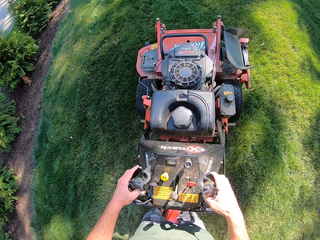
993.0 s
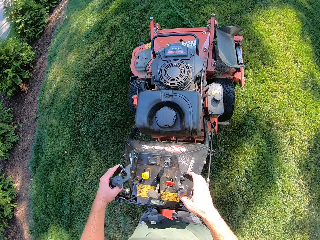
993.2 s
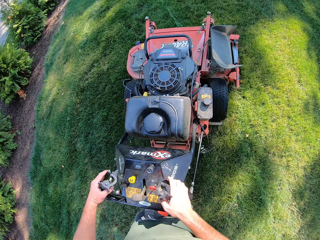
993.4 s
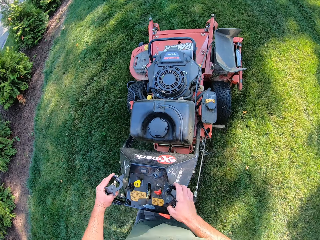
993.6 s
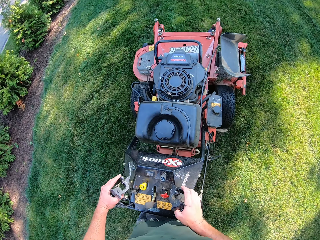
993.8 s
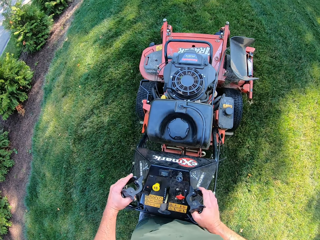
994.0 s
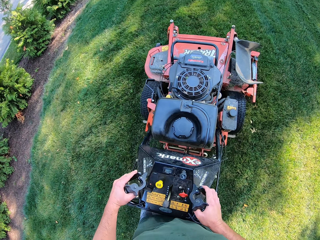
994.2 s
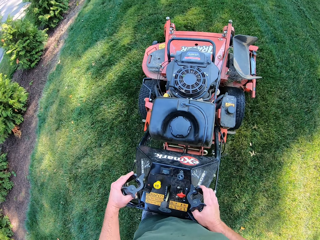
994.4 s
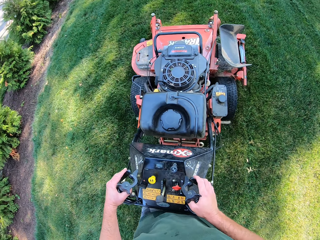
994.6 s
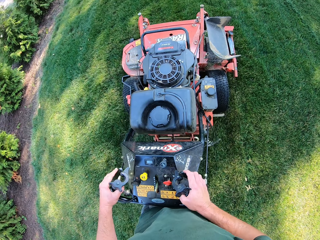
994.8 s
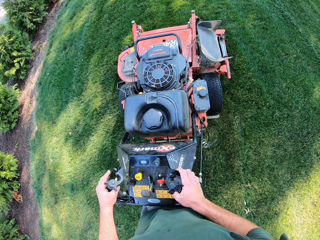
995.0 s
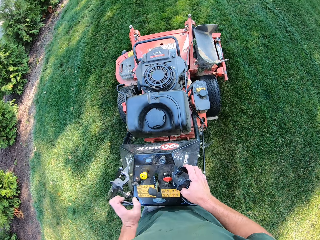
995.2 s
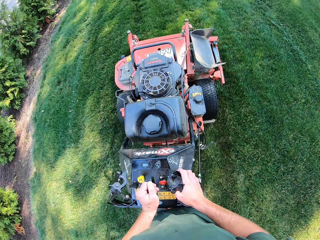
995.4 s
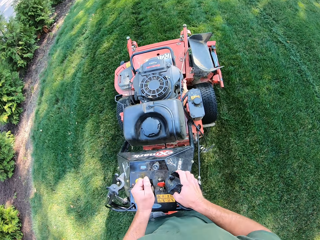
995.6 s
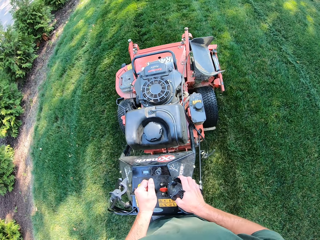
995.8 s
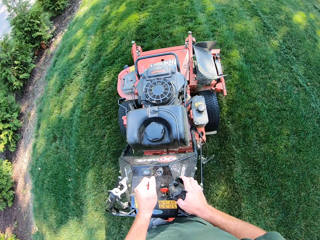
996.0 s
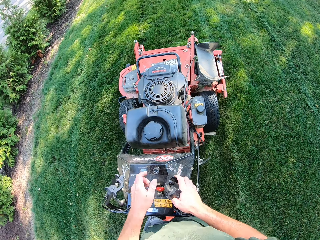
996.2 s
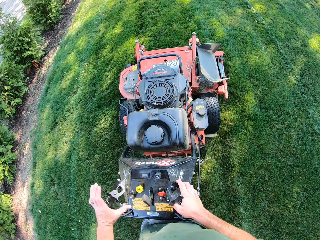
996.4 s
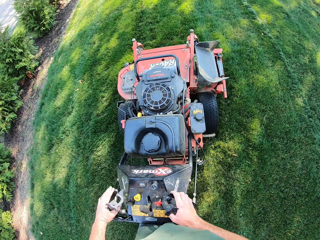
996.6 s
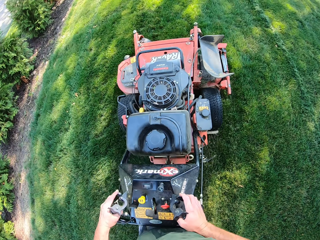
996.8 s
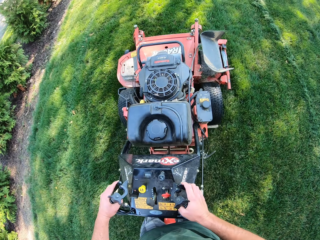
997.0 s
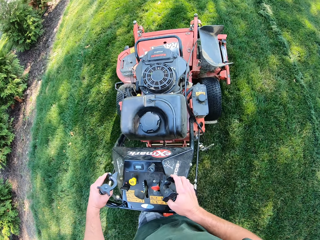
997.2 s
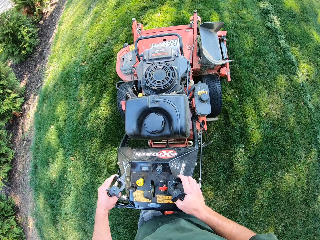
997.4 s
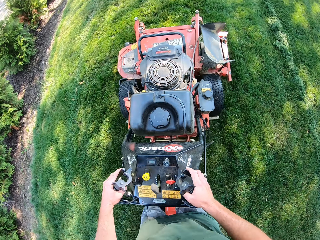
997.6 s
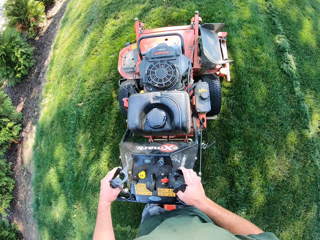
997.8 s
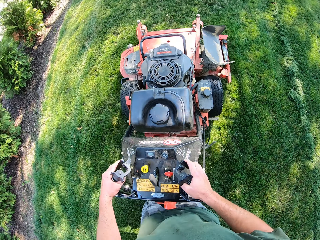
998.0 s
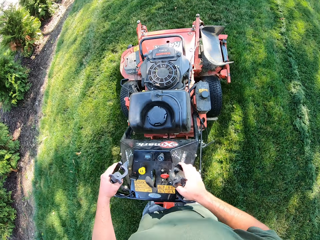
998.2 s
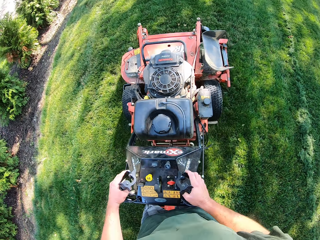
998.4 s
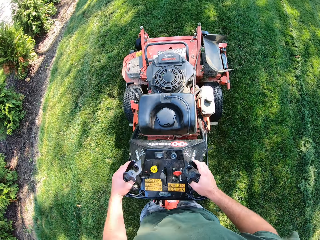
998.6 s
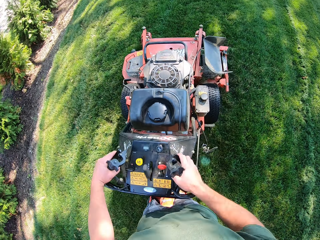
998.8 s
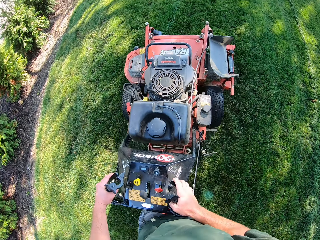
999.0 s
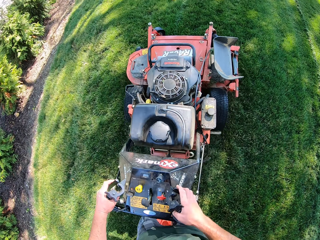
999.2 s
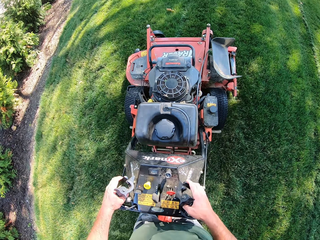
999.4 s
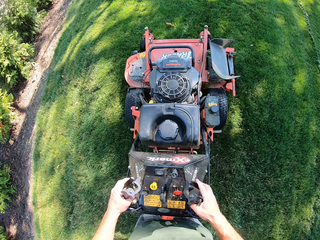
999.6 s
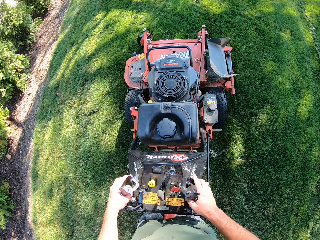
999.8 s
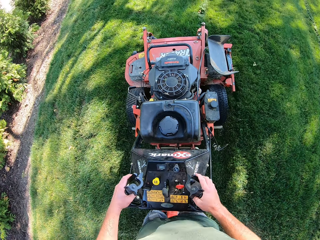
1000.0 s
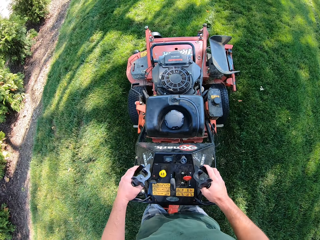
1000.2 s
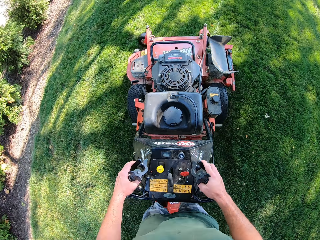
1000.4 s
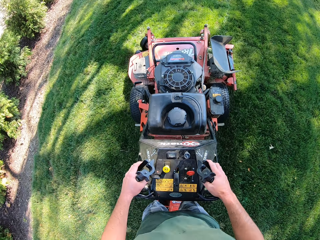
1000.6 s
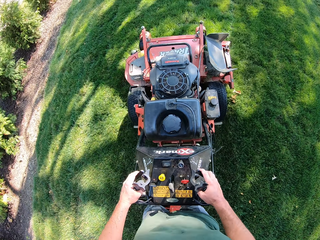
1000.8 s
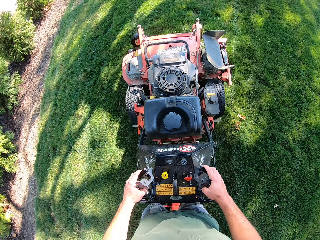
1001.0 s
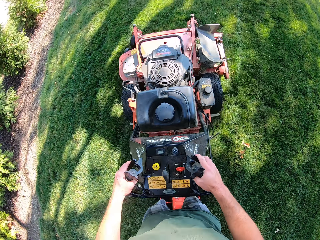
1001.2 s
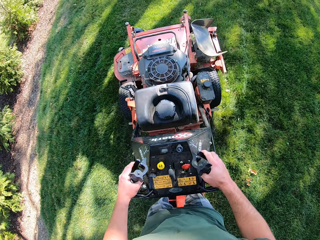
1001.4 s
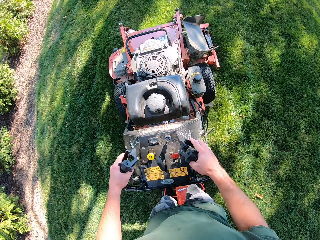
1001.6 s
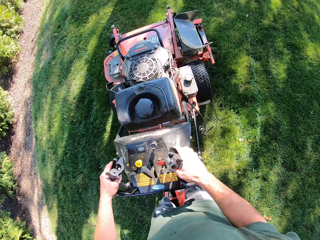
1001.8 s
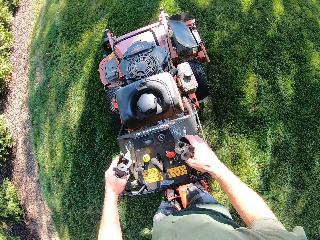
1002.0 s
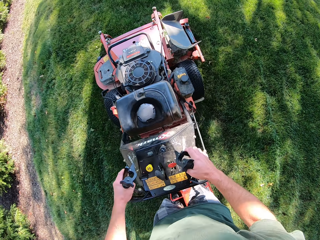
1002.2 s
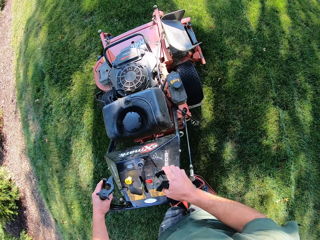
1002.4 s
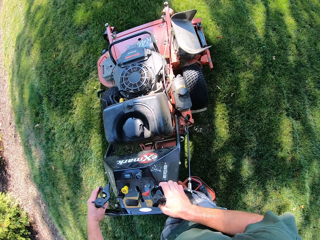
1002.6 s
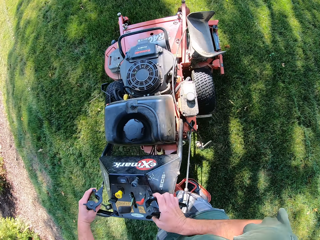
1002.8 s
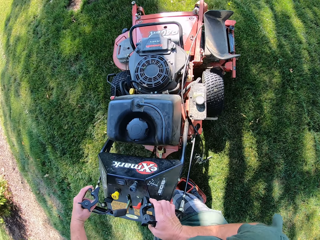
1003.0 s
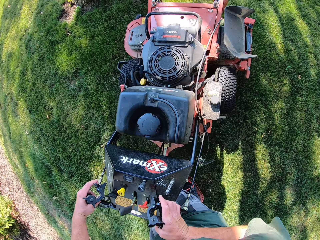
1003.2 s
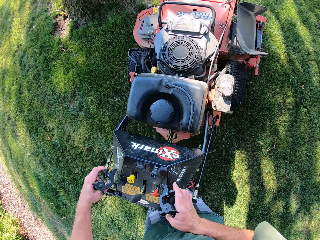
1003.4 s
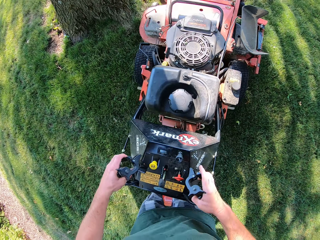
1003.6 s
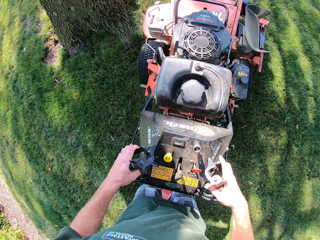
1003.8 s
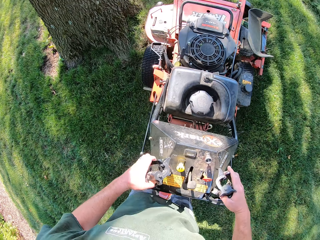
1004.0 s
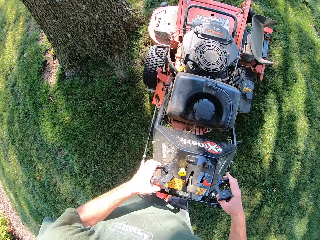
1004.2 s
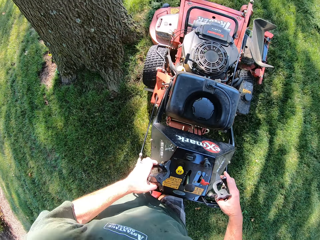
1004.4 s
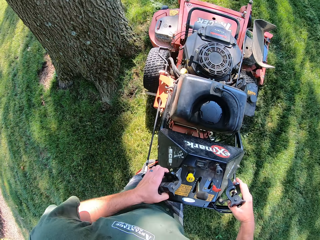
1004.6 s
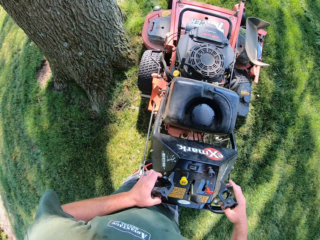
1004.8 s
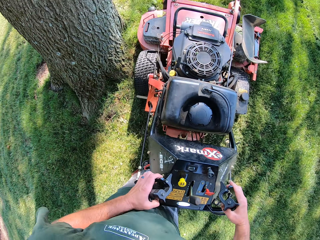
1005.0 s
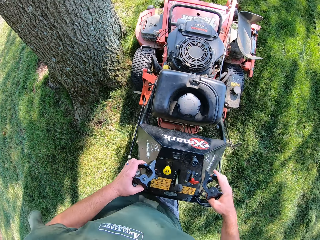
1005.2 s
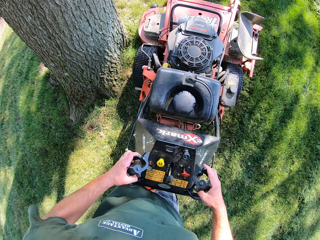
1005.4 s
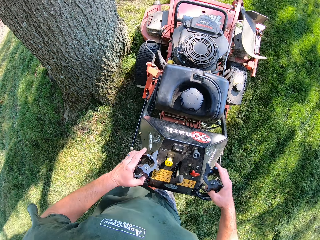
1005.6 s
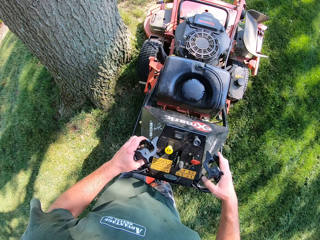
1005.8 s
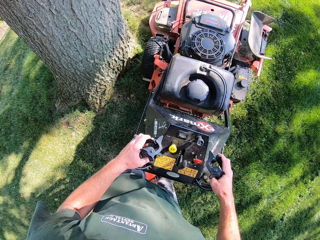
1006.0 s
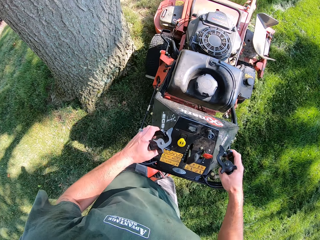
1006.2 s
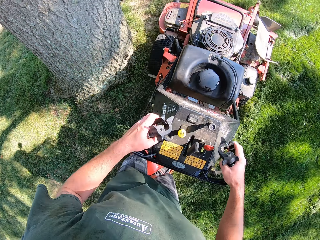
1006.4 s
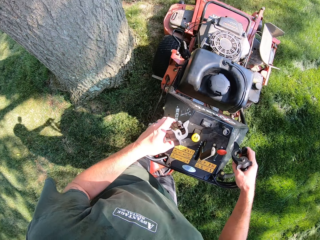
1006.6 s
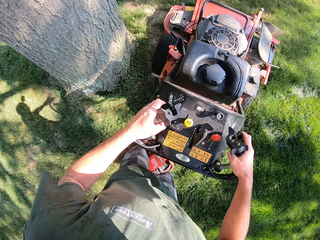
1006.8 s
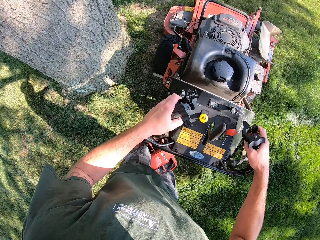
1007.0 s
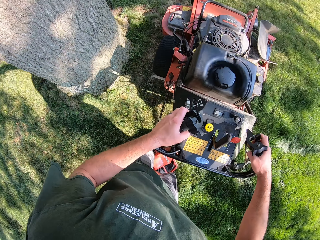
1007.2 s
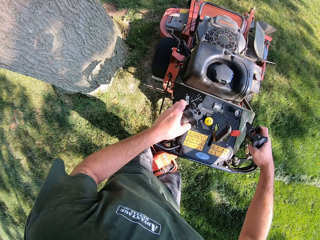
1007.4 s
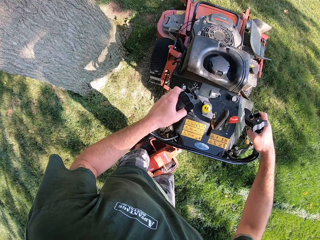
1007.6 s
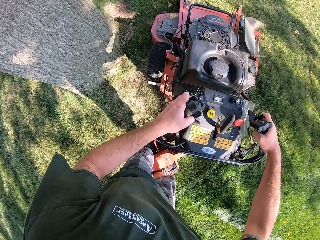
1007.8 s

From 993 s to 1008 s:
The camera wearer cuts the grasses with the ride-on lawn mower on the ground. He drives the lawn mower on the lawn. He pushes the gear of the lawn mower with his left hand. He cuts the grasses with the ride-on lawn mower on the ground. He grabs the steering handle of the lawn mower with his left hand. He turns the lawn mower to the right on the lawn. He drives the lawn mower round a tree in the lawn.

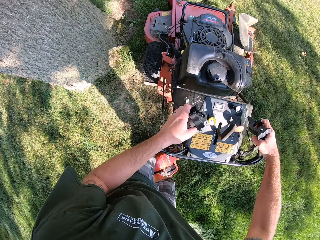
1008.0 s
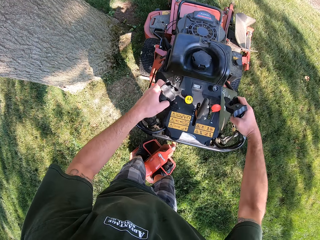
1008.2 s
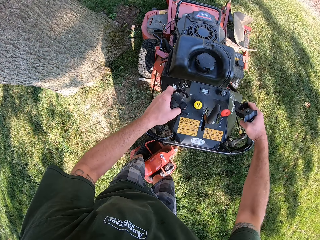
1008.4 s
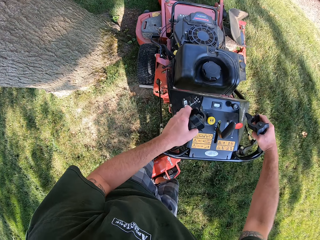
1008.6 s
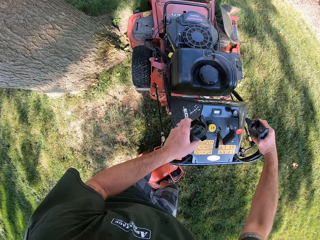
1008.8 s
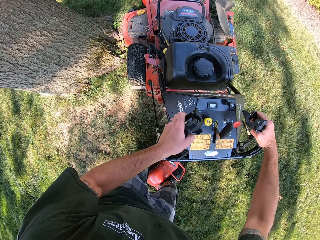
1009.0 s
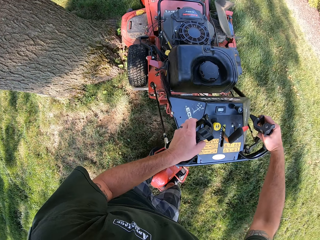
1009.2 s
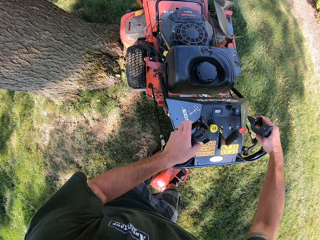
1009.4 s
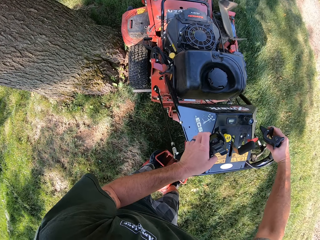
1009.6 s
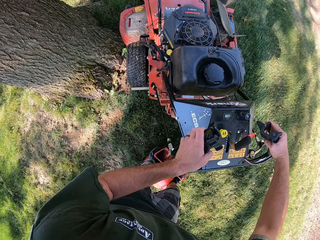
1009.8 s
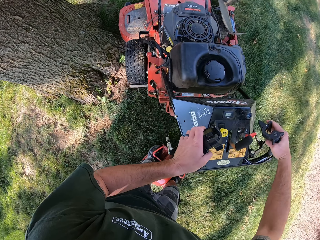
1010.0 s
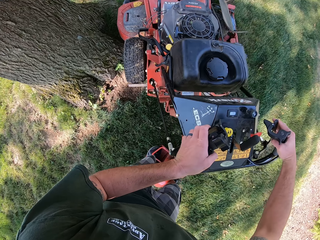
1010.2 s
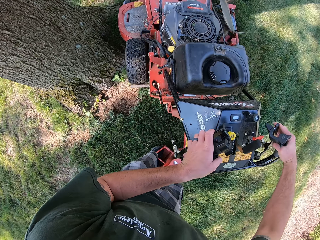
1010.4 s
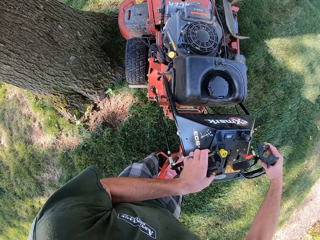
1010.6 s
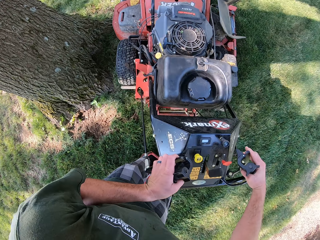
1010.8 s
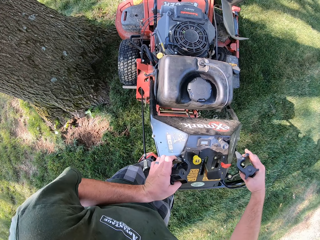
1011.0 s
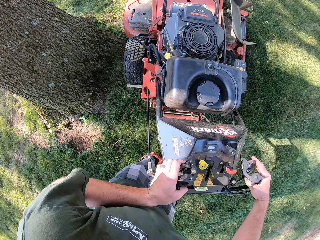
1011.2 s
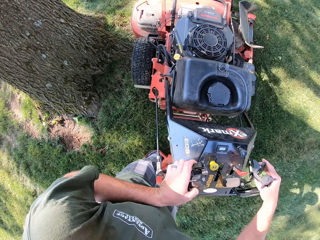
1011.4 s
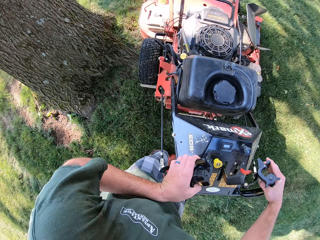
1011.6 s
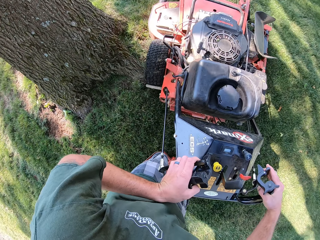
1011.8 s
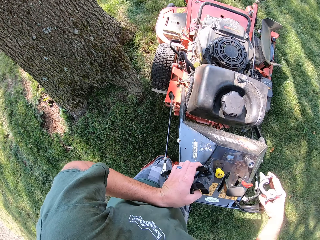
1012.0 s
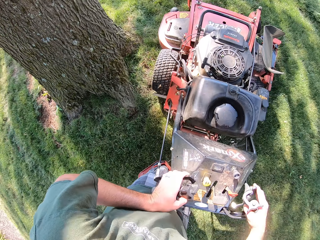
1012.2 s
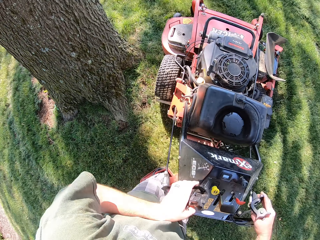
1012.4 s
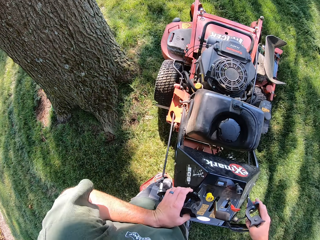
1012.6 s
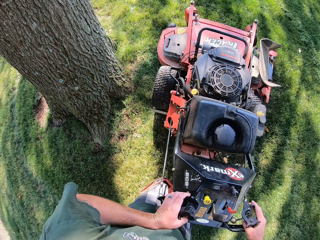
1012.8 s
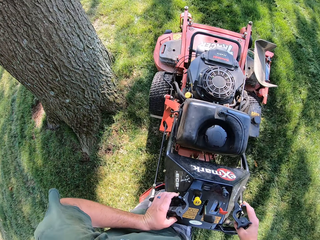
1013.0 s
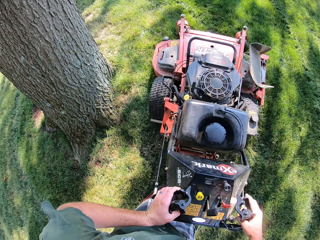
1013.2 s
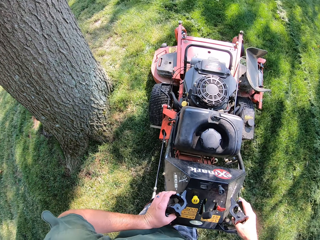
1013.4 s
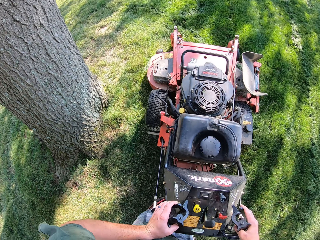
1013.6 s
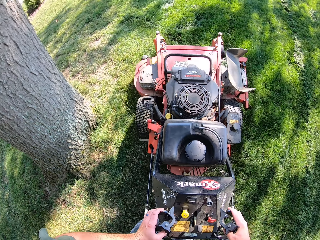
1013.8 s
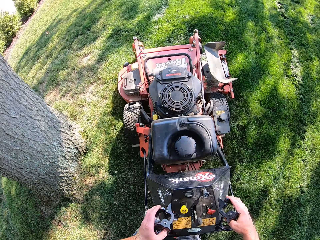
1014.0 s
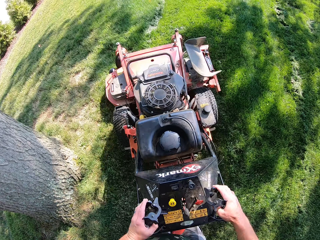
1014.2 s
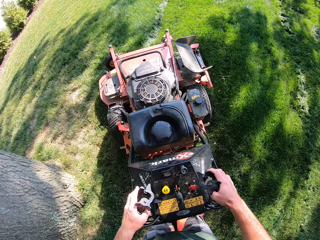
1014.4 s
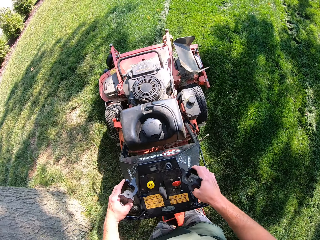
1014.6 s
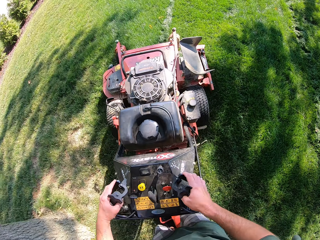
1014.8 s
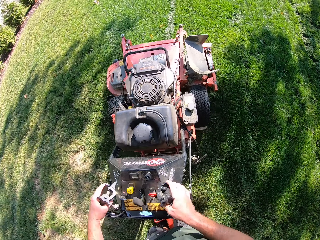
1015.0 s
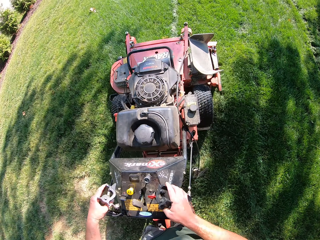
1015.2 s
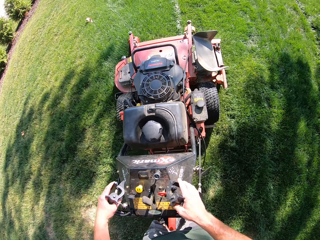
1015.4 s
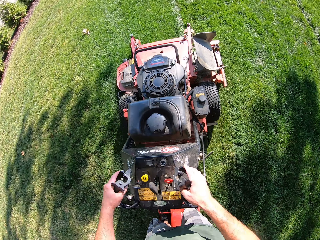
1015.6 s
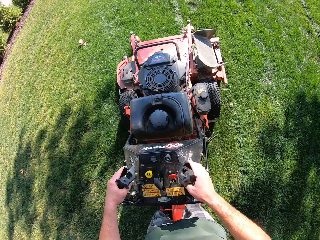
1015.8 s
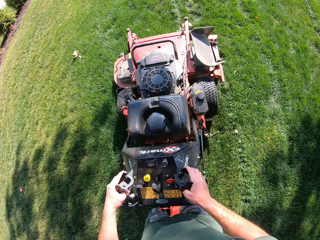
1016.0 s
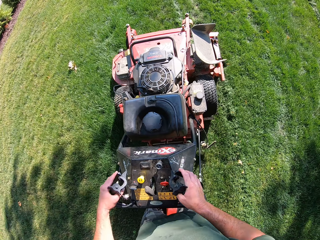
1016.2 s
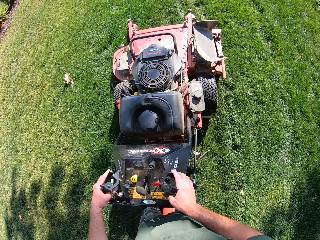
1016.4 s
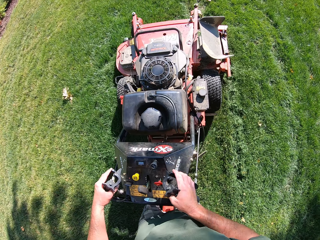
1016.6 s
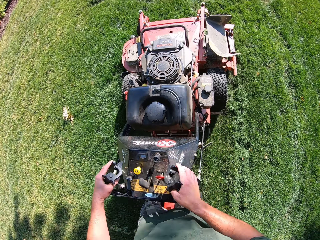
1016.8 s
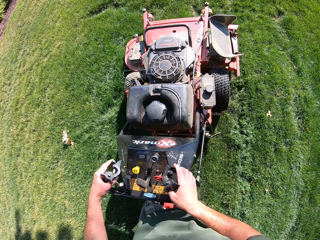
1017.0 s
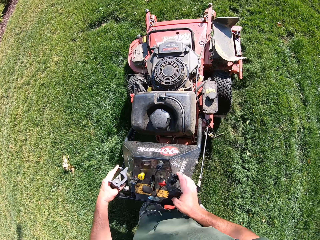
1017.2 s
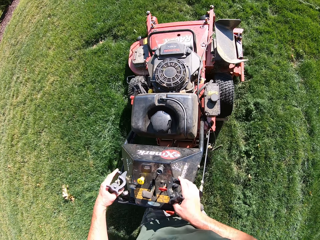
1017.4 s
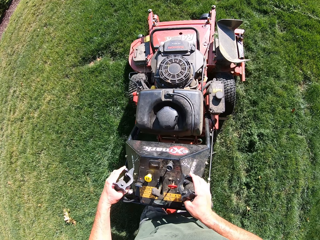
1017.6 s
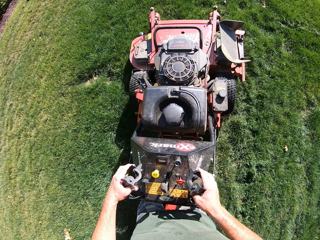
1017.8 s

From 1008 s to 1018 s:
The camera wearer drives the lawn mower along the lawn.
